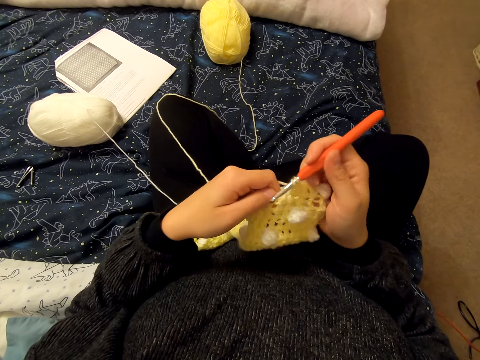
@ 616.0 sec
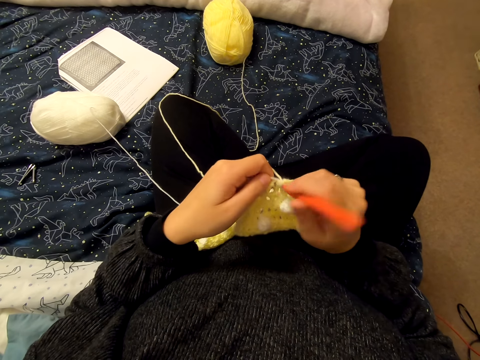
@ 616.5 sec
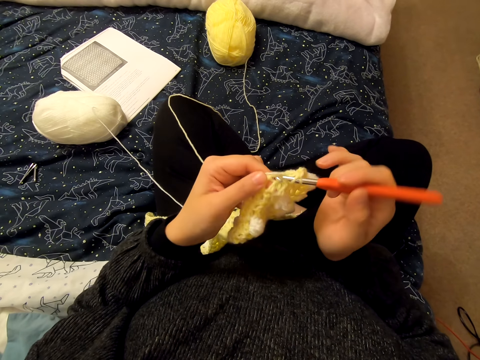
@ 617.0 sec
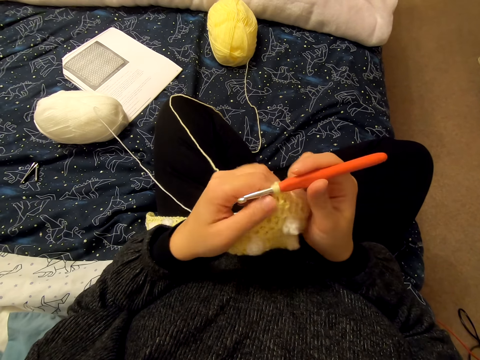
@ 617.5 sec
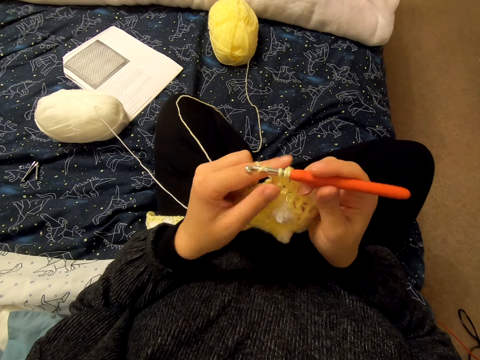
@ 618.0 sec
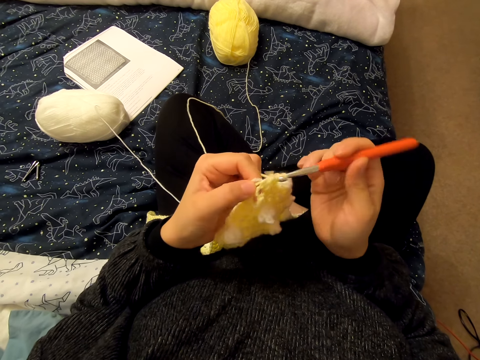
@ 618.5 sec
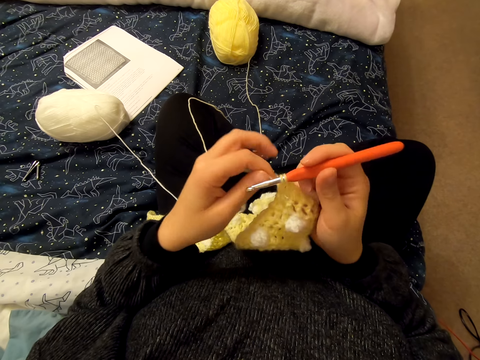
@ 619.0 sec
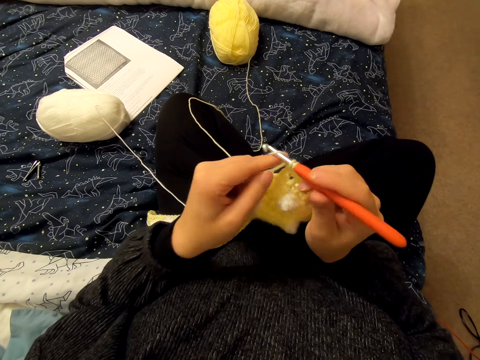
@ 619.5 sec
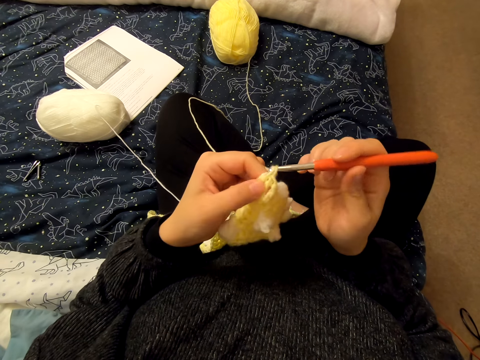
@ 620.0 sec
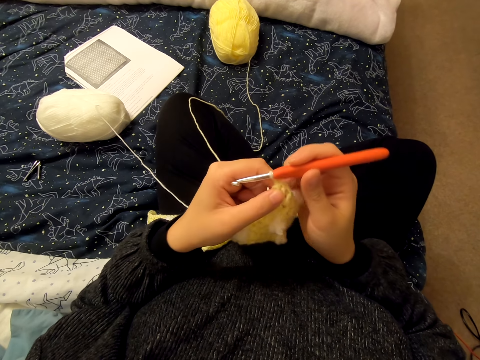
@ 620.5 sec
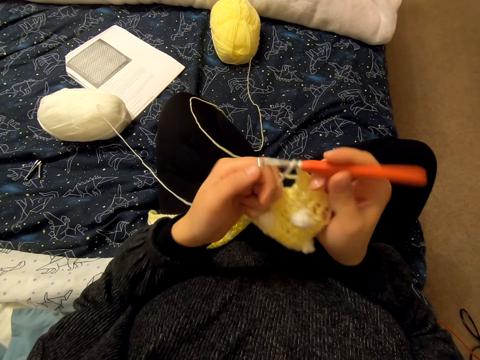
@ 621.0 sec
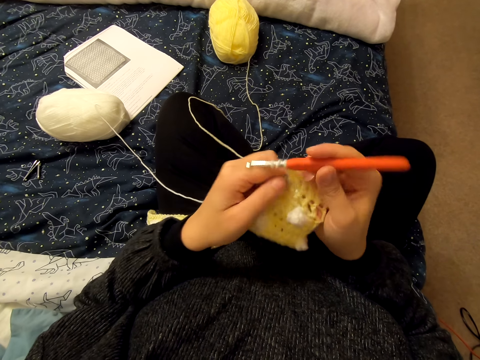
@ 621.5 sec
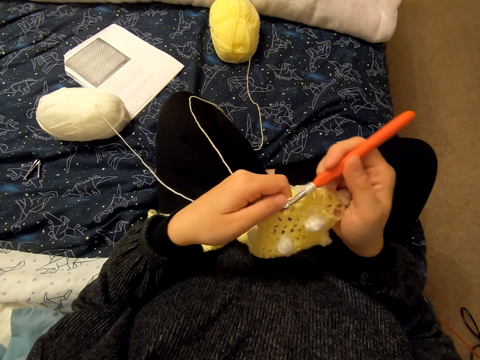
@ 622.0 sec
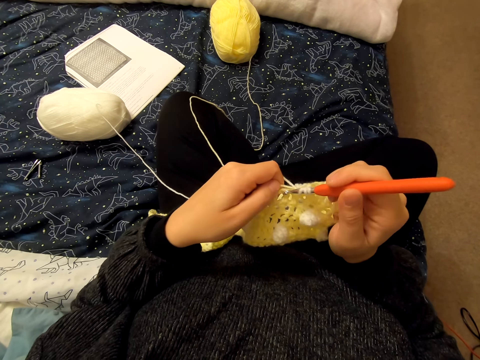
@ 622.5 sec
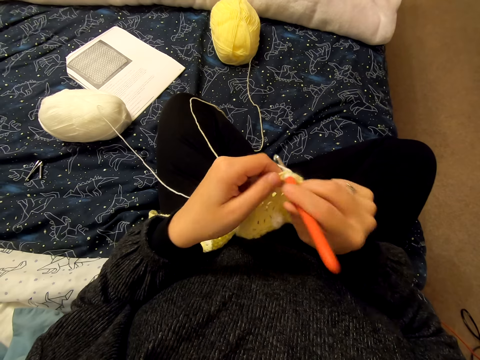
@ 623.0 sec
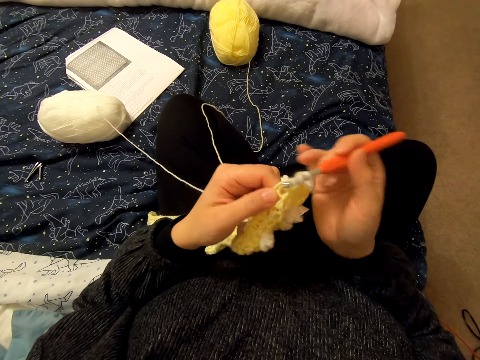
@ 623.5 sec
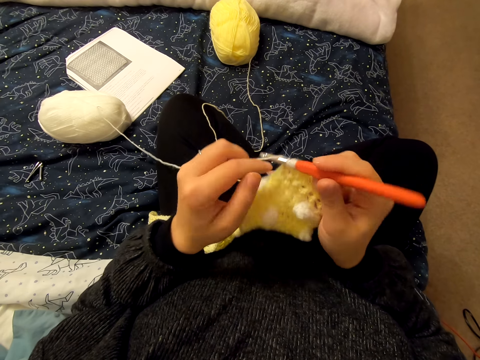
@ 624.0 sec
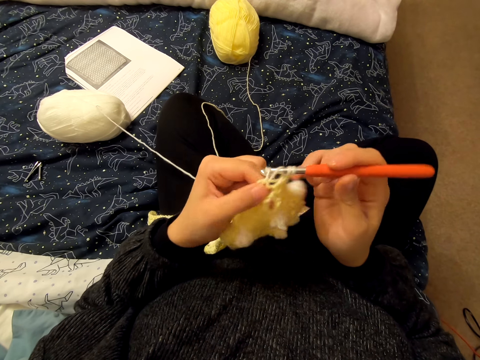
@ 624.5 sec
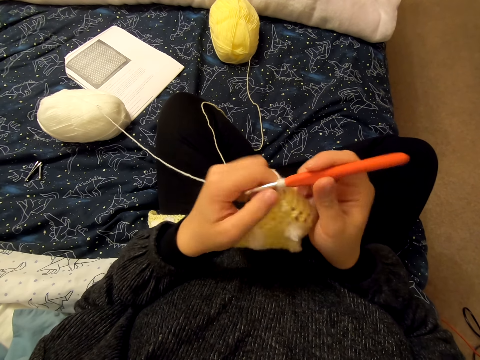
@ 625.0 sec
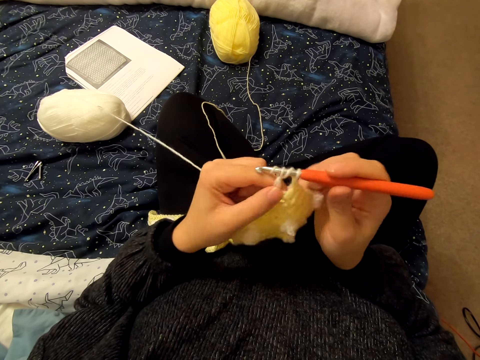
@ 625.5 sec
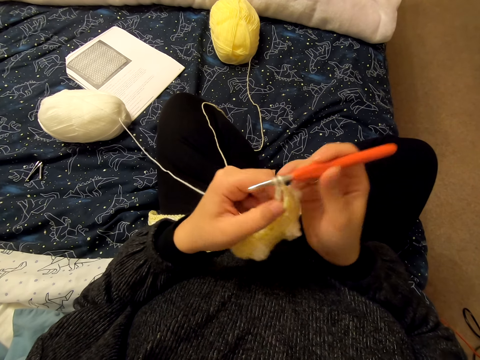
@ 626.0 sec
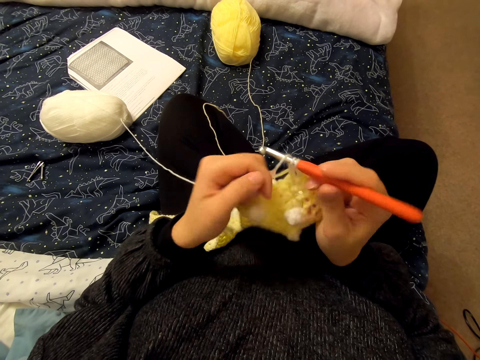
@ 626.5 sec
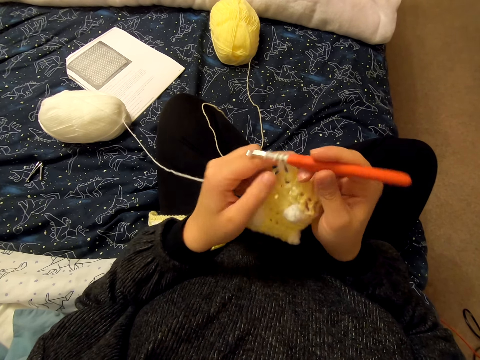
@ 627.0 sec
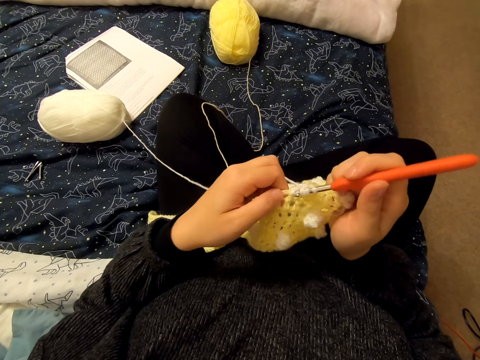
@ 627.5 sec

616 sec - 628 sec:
The camera wearer knits a cloth.

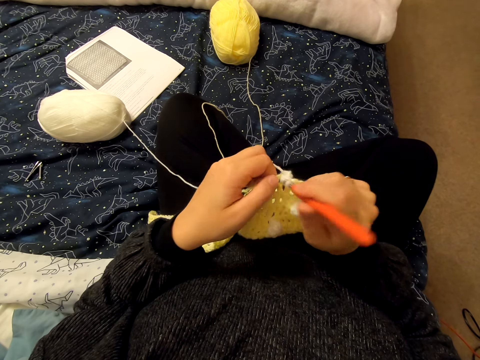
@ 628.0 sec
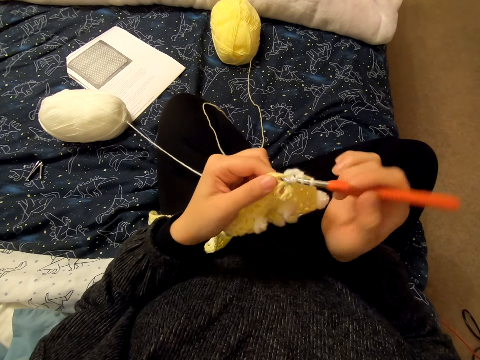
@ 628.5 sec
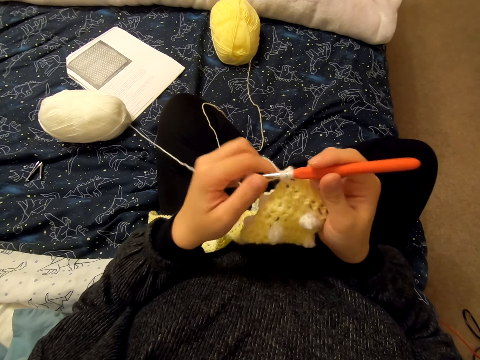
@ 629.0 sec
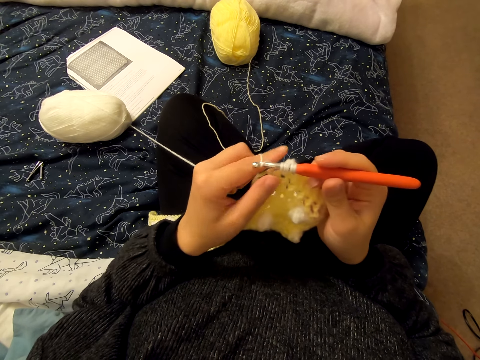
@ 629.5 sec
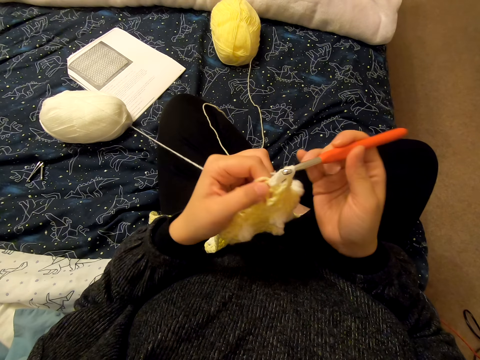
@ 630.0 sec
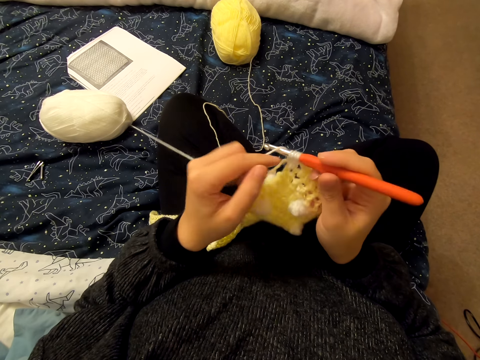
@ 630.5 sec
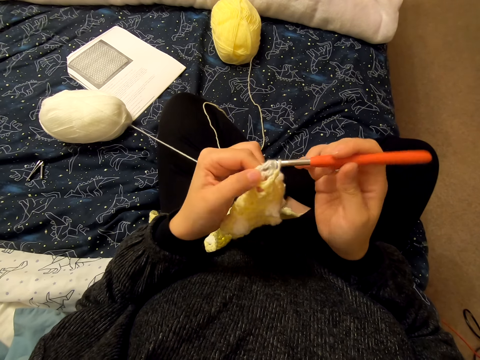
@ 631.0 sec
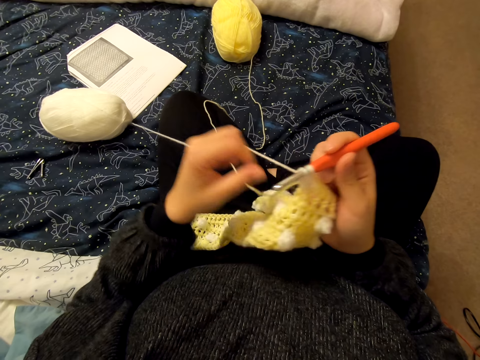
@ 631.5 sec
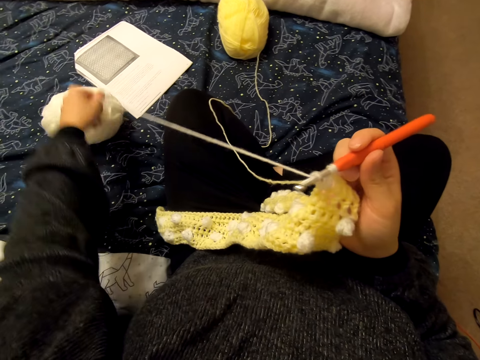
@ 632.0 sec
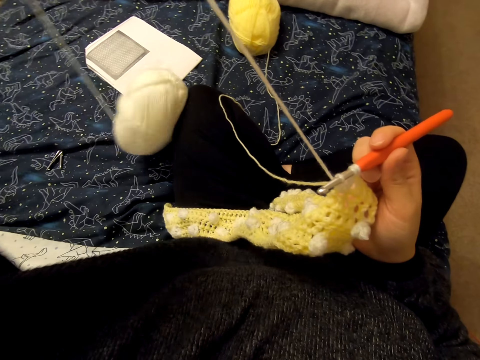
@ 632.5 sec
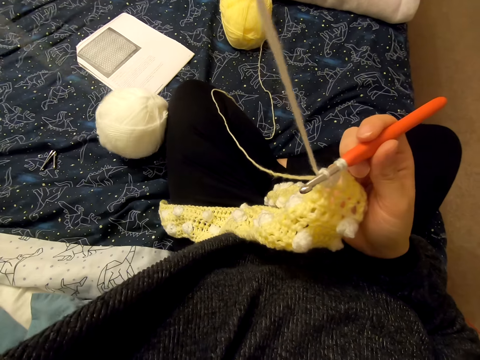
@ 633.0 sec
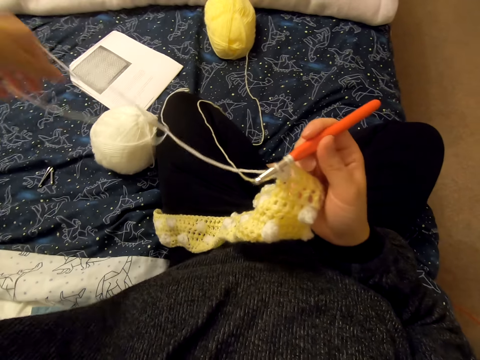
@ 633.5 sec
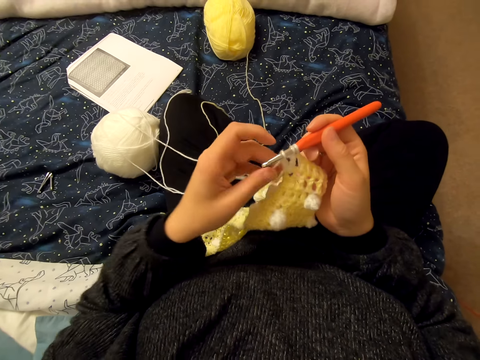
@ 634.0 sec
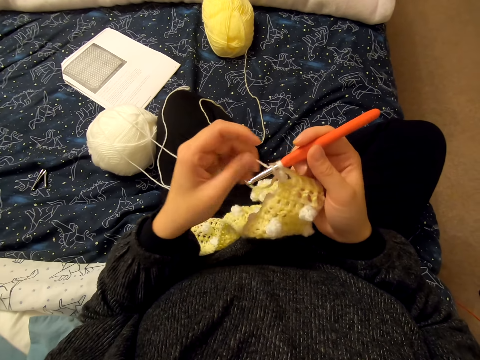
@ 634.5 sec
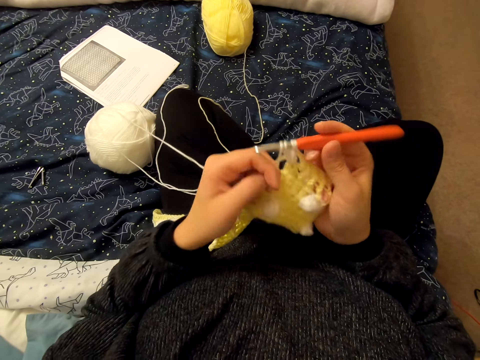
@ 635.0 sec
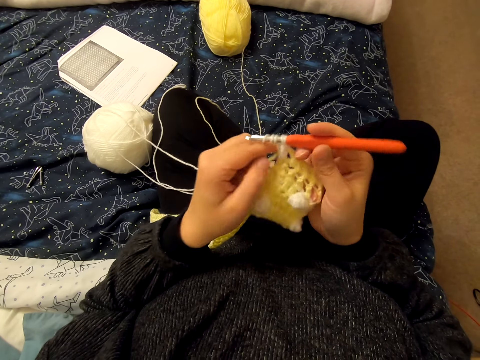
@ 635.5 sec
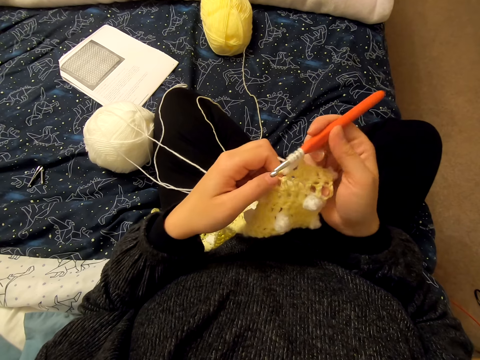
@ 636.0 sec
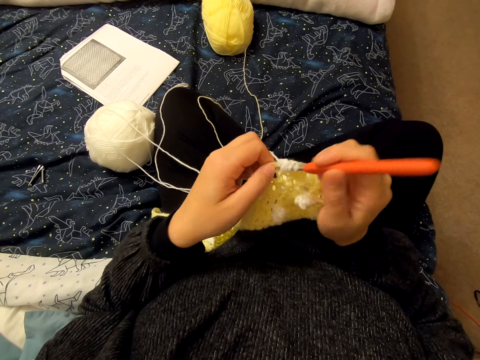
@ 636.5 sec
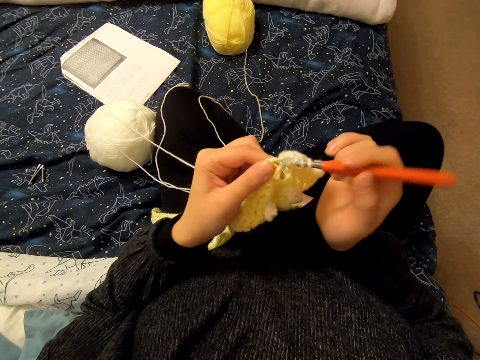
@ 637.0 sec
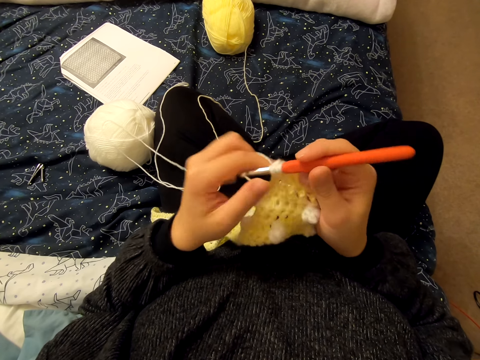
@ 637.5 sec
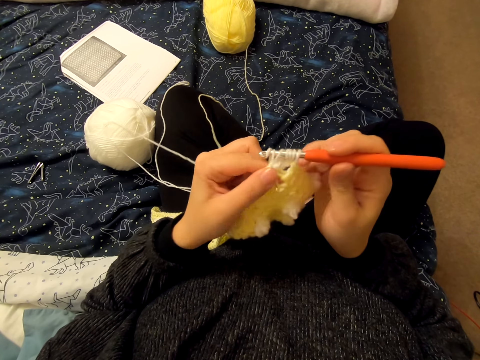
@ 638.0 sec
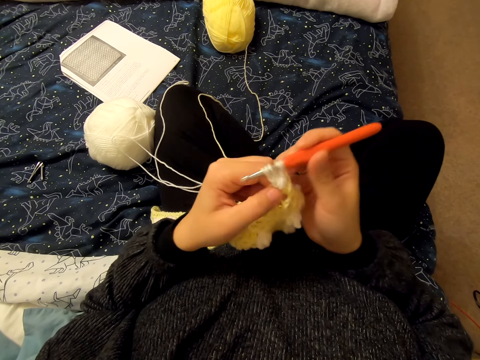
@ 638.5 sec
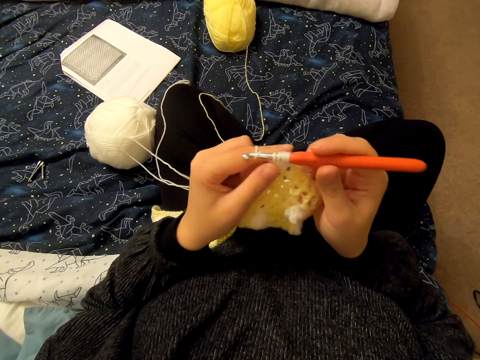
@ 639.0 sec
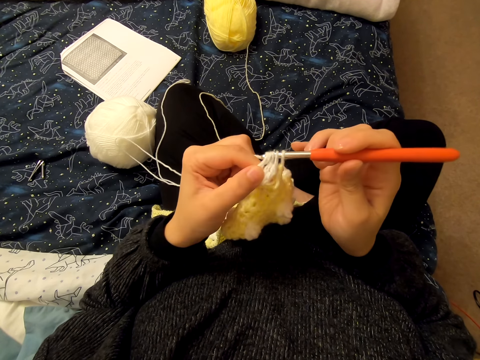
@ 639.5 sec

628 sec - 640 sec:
The camera wearer stretches a string. They unfold a knit thread. They knit a cloth.

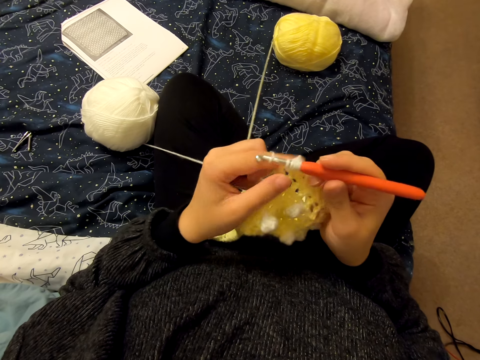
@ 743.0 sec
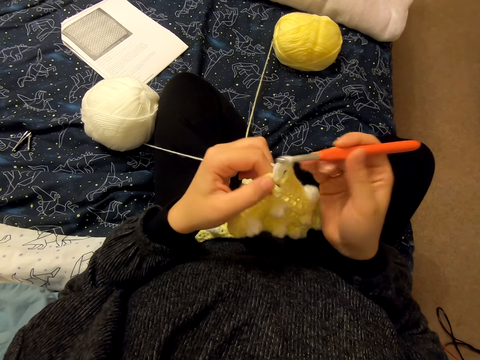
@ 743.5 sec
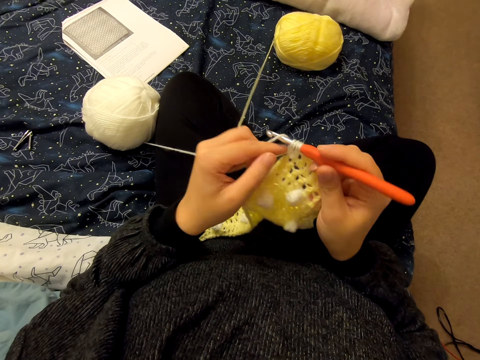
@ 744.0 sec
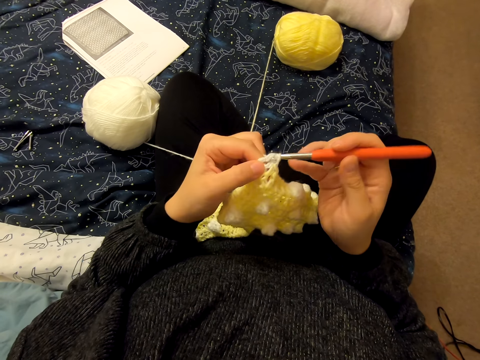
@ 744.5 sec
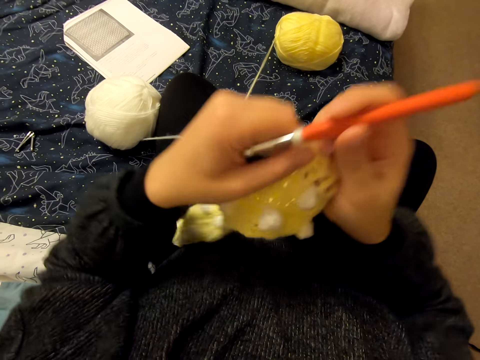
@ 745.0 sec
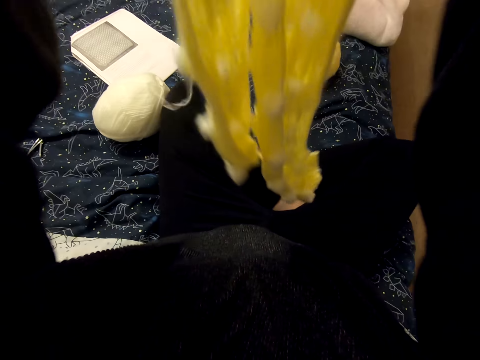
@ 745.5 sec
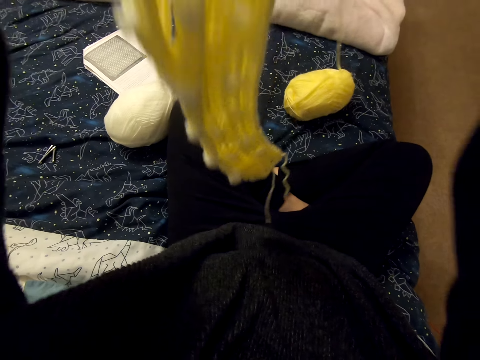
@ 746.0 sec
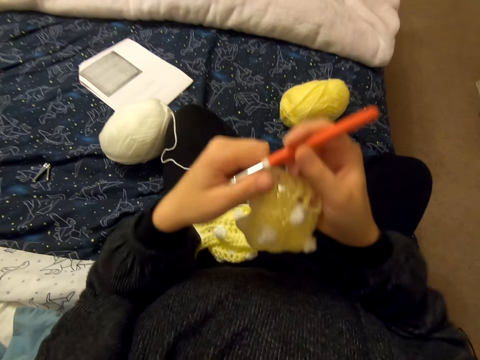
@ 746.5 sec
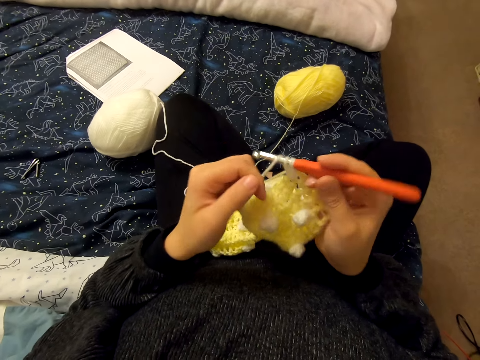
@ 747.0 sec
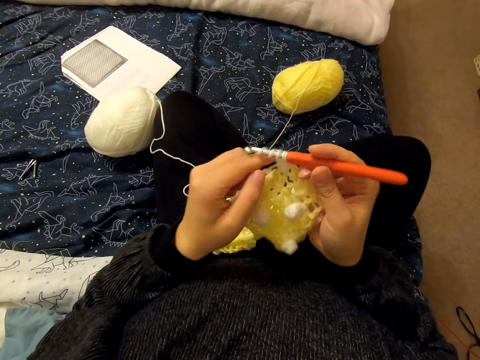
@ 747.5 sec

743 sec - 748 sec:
The camera wearer raises a cloth. They adjust the thread. They knit the cloth.
